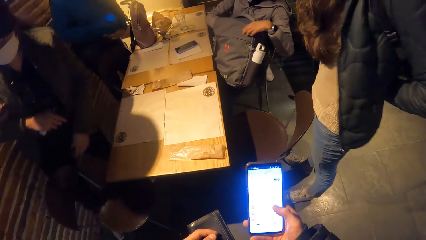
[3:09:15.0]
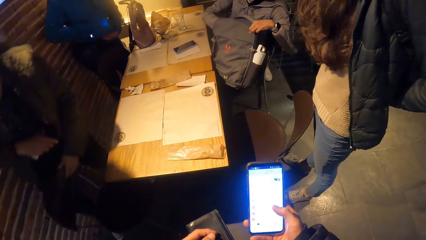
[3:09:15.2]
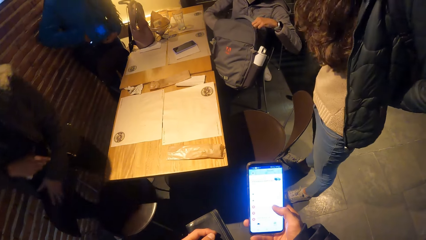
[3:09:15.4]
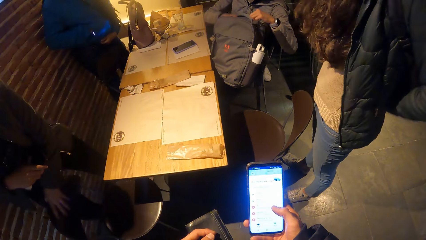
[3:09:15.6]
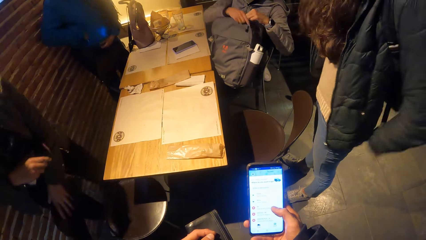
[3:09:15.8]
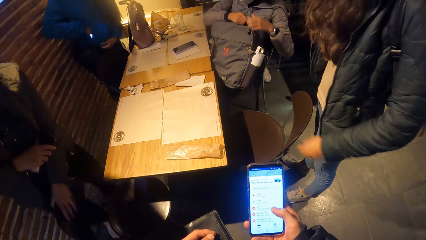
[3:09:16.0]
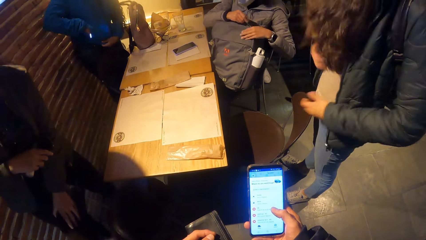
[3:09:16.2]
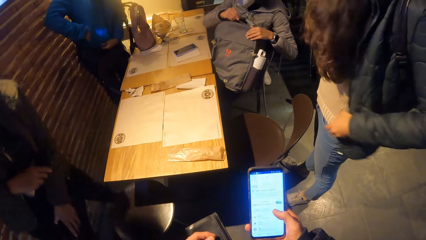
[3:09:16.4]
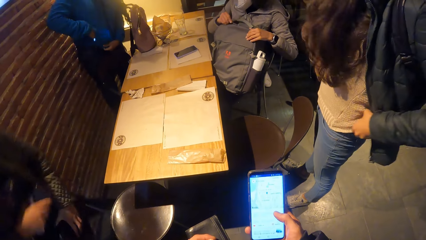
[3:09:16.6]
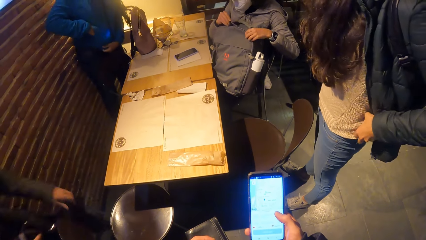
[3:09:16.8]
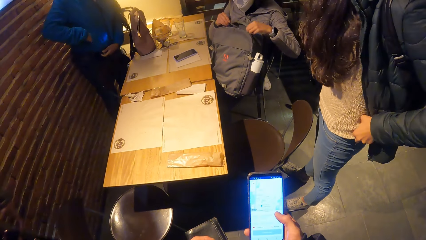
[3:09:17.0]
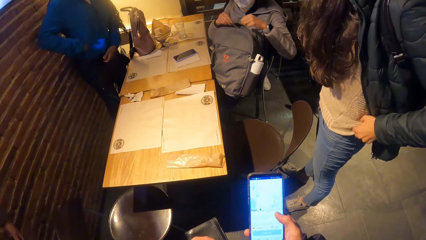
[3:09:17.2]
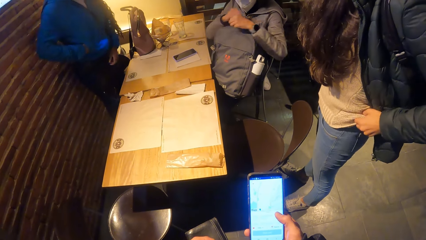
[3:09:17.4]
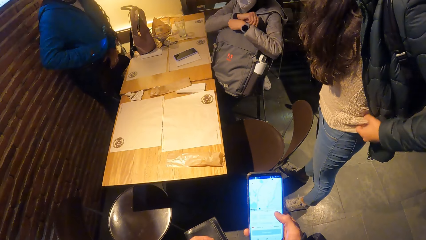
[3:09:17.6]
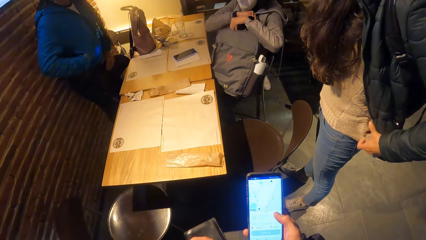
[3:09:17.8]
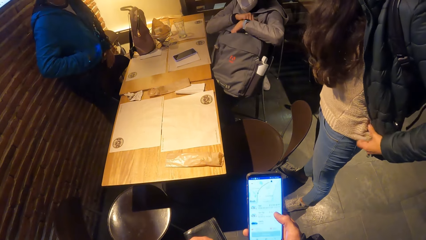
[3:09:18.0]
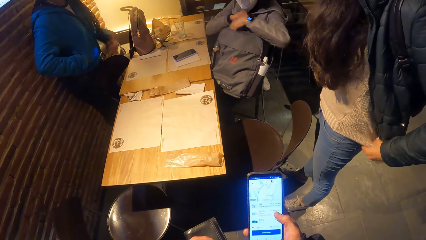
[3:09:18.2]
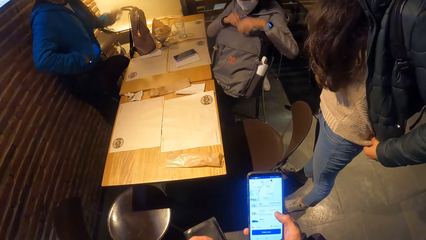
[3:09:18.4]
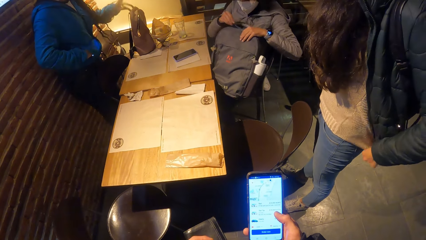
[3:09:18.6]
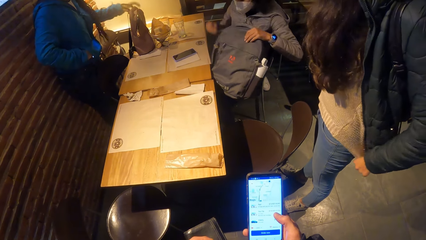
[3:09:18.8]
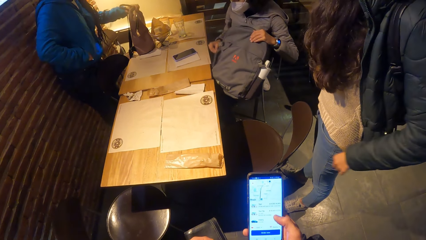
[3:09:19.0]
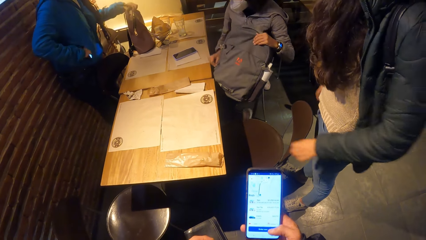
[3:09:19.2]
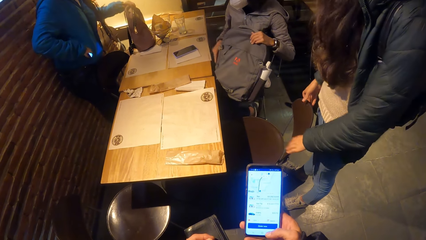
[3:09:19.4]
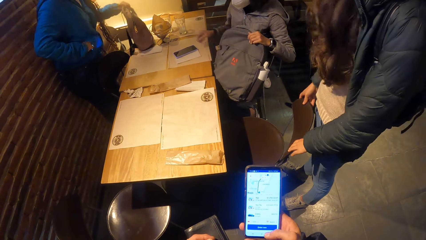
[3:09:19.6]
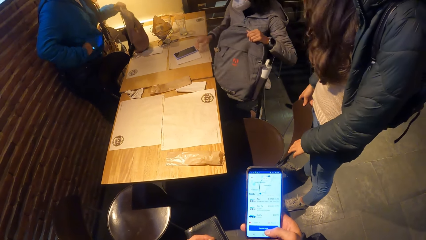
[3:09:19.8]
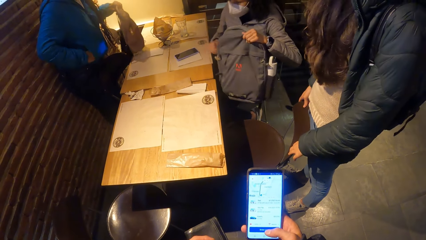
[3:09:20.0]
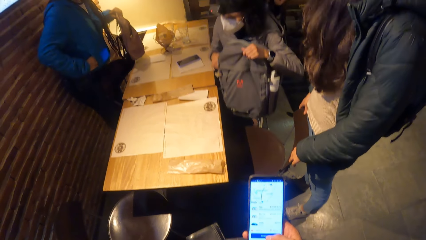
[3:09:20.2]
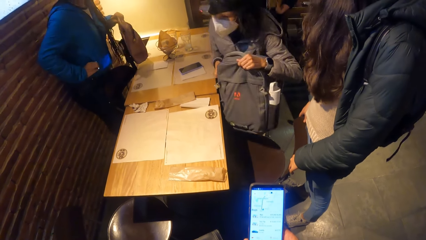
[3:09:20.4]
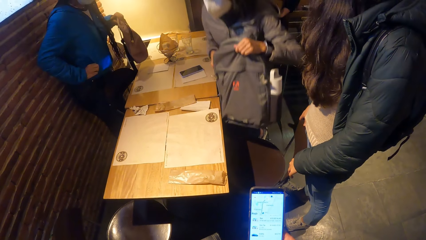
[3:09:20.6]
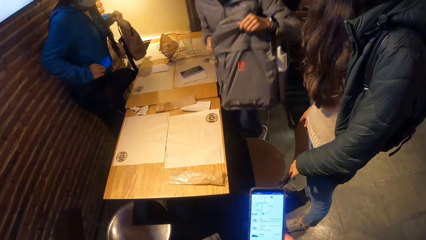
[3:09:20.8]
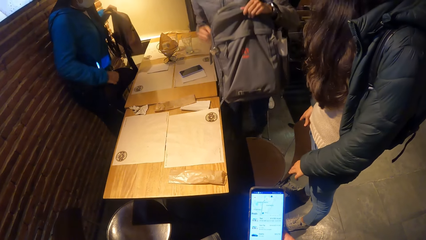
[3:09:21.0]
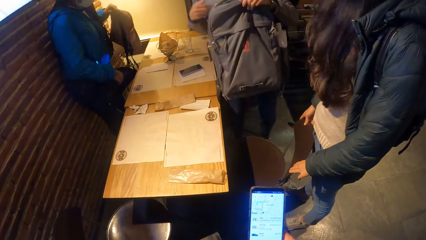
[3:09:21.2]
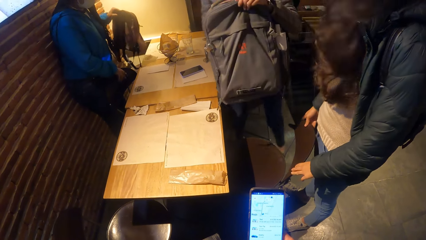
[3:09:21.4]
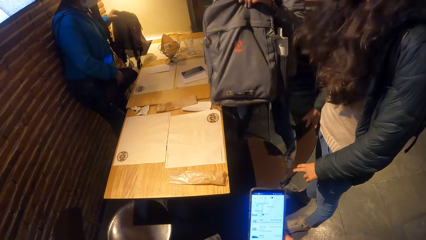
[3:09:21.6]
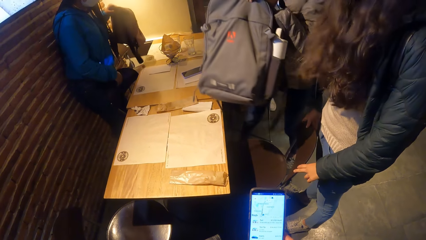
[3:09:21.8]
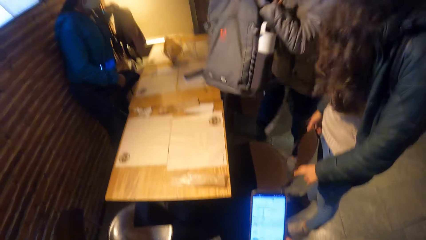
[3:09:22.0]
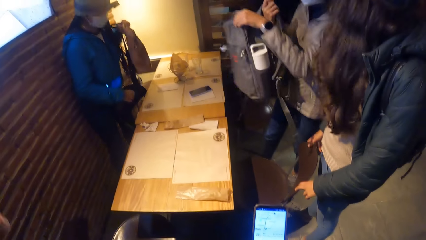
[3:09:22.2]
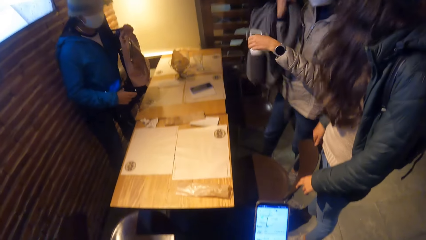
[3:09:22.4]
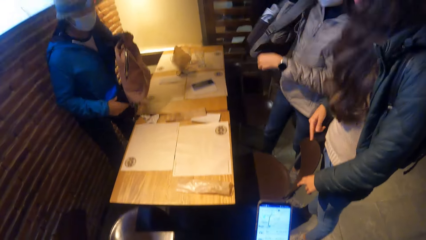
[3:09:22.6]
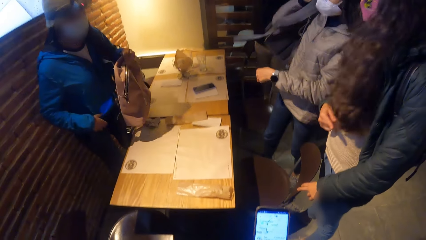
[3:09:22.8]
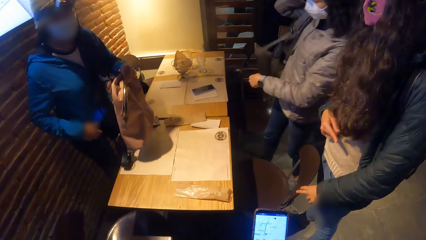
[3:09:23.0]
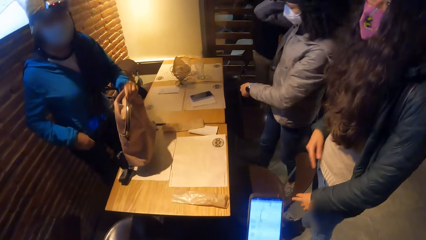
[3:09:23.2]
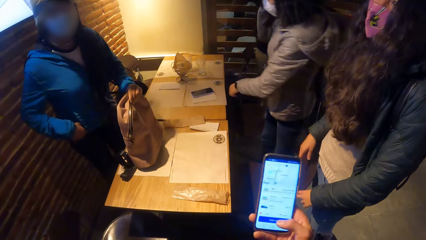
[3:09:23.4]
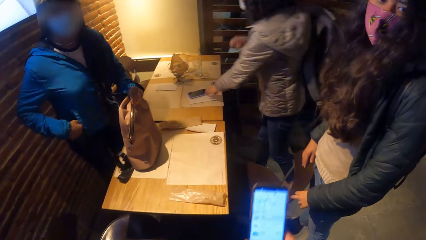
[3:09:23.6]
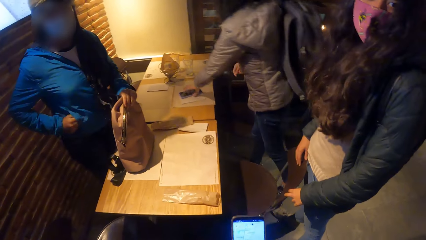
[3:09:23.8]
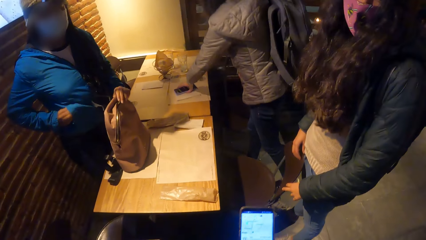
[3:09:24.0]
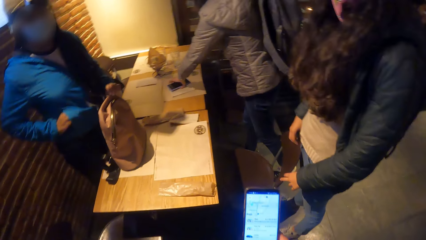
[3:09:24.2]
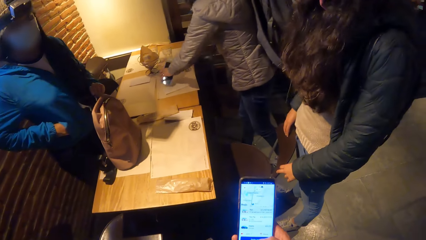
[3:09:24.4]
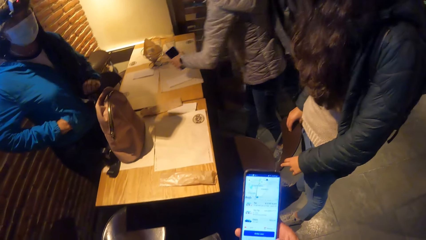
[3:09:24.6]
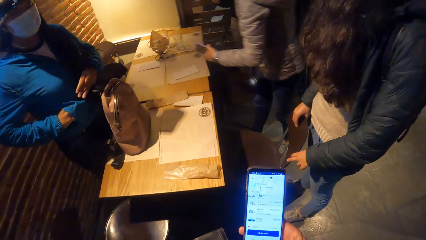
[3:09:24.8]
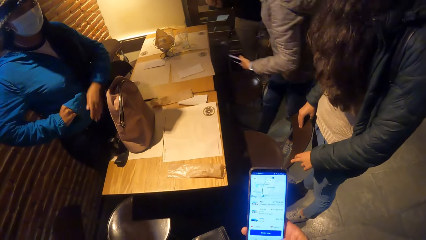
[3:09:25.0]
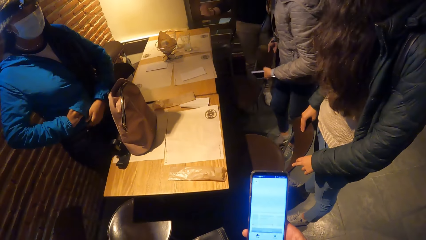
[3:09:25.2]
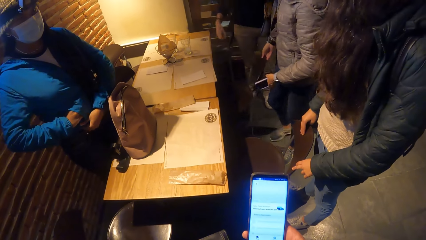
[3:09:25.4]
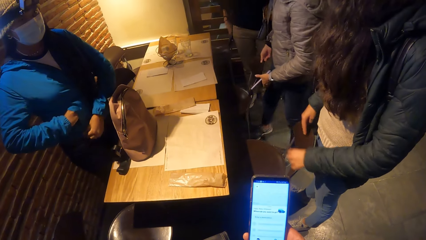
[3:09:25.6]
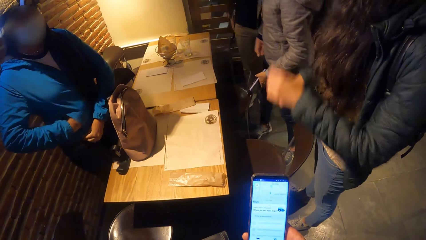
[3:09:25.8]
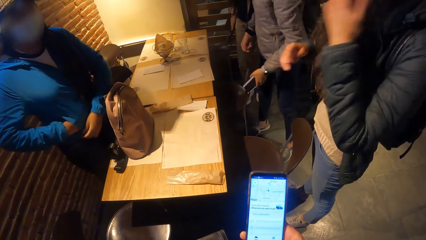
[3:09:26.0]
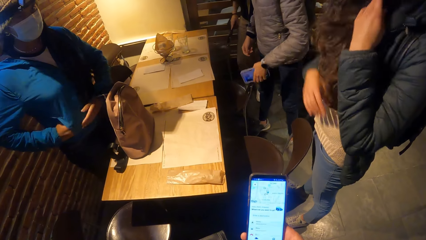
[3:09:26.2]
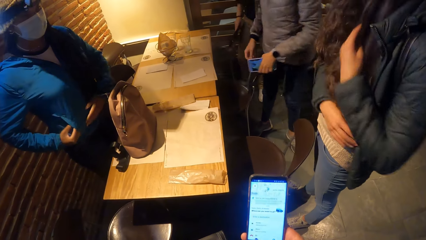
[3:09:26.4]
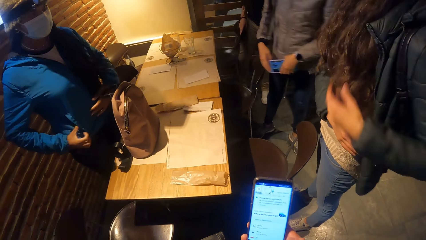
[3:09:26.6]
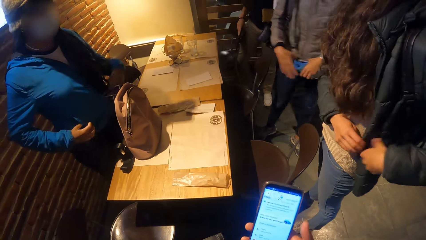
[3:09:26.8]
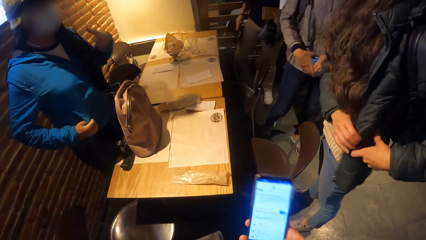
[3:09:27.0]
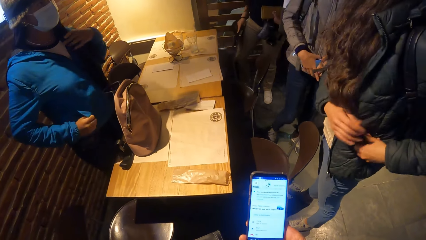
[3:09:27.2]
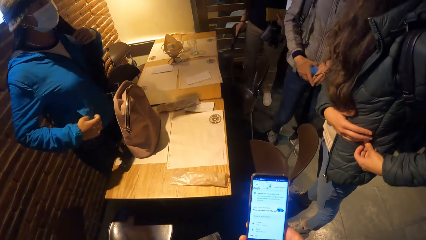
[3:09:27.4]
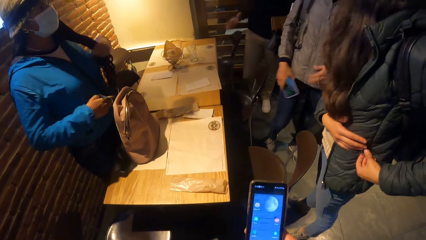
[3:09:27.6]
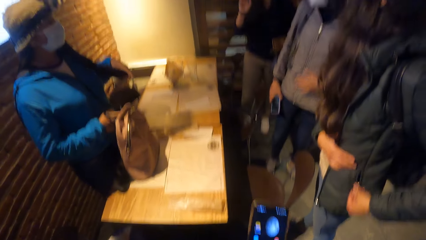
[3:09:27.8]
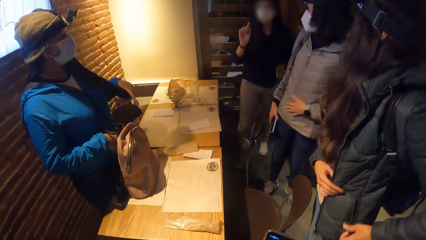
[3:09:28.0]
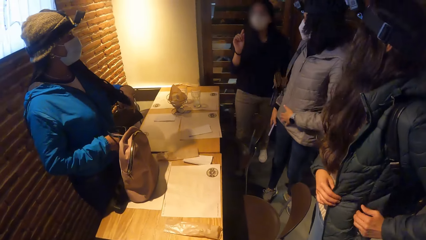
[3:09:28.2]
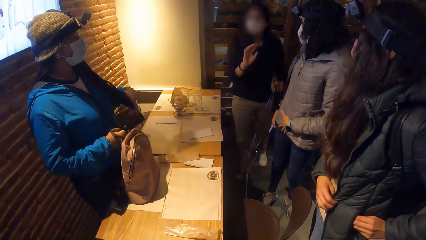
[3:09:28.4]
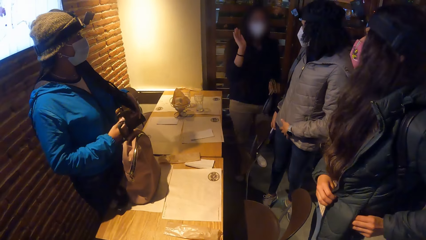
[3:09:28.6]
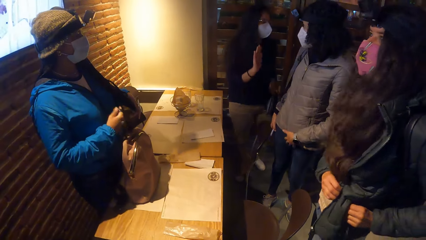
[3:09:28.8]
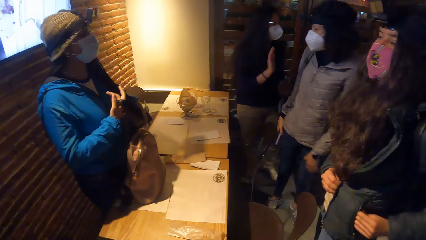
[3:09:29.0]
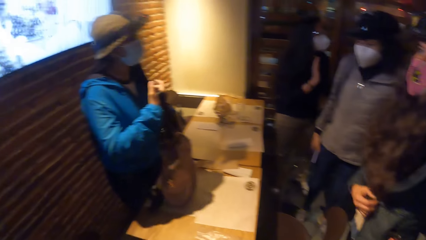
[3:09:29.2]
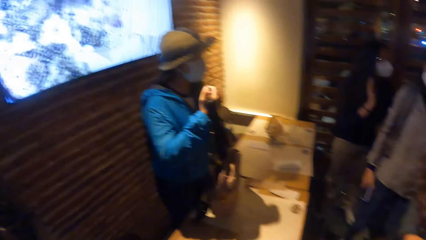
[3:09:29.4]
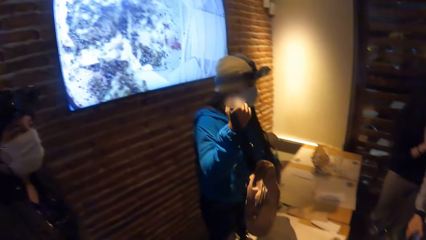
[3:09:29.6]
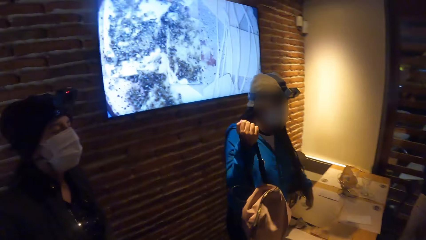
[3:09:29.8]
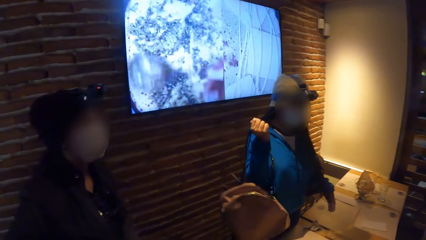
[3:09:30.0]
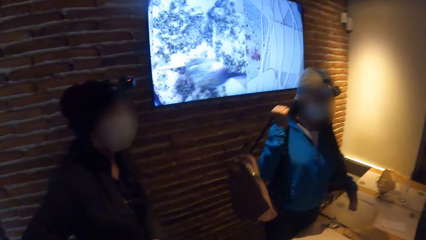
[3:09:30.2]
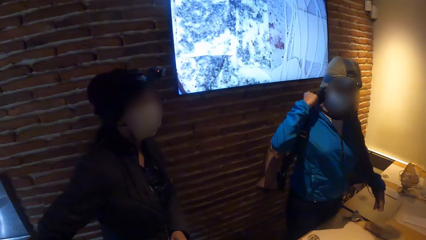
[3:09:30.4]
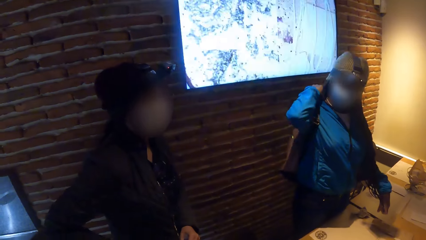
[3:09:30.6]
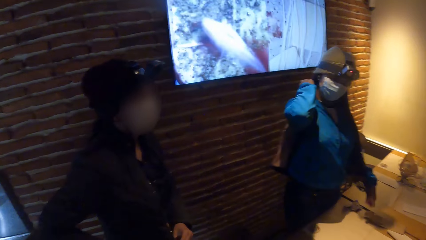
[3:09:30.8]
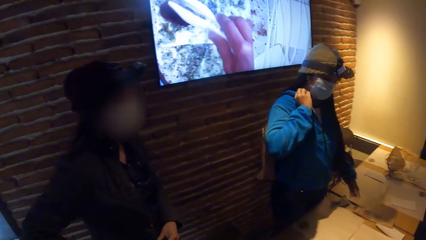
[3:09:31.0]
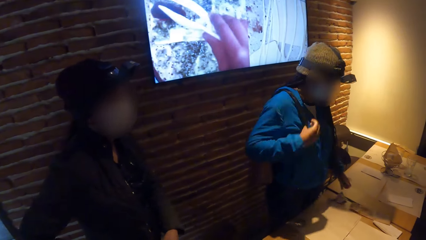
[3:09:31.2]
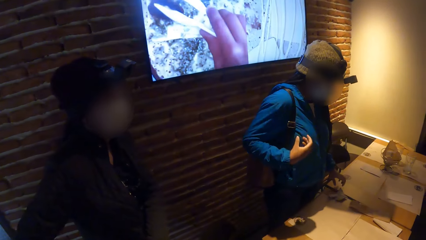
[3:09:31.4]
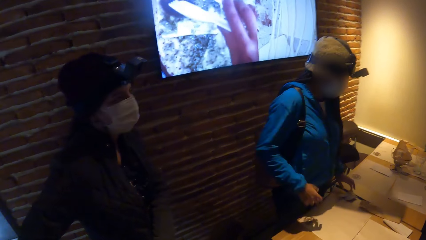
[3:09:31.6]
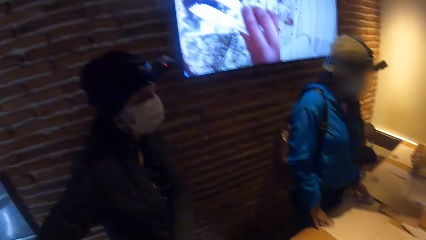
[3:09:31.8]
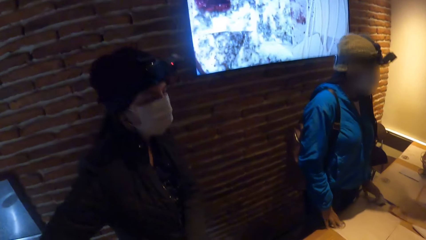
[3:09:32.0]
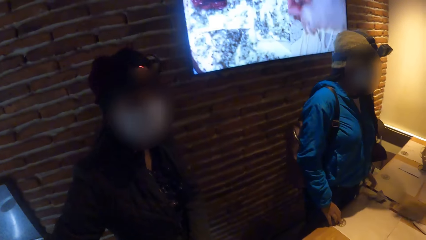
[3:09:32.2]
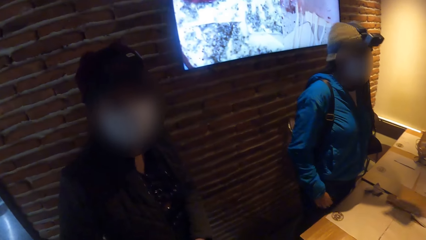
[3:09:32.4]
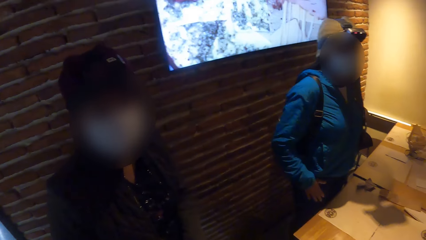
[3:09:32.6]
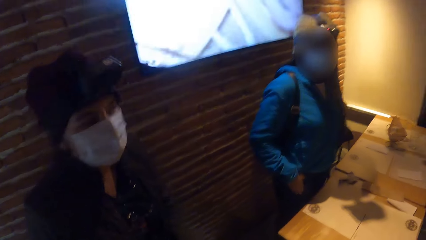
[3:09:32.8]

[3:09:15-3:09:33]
A woman moves a chair across the floor with her left hand. Another woman closes a grey bag with both hands. A third woman moves a bag across a table with her left hand. The second woman wears the grey bag over her shoulder with both hands and picks up a phone from the table with her left hand. The third woman adjusts the phone in the pocket of her jacket with both hands. A fourth woman unzips the pocket of her jacket with both hands. A fifth woman interacts with the camera wearer and others. The third woman wears the bag over her shoulder with her right hand. The first woman puts her left hand into a pocket in her jacket.
